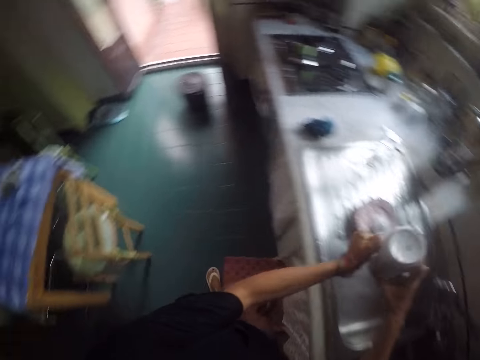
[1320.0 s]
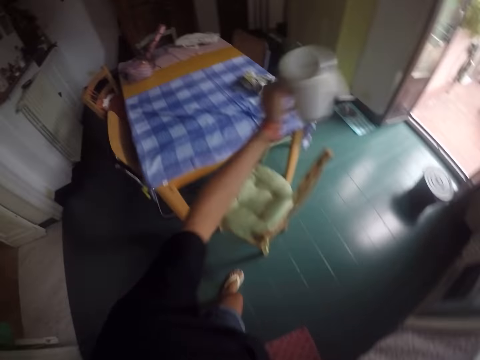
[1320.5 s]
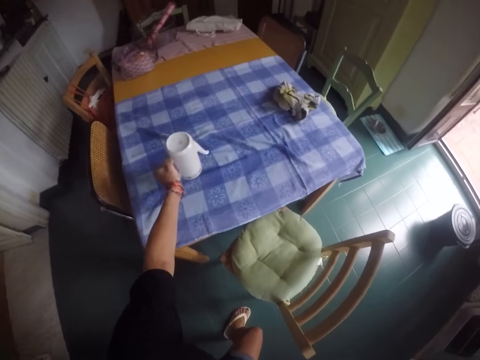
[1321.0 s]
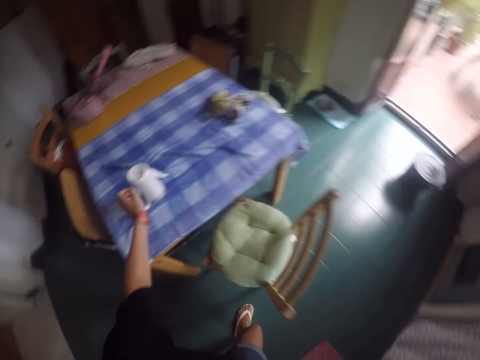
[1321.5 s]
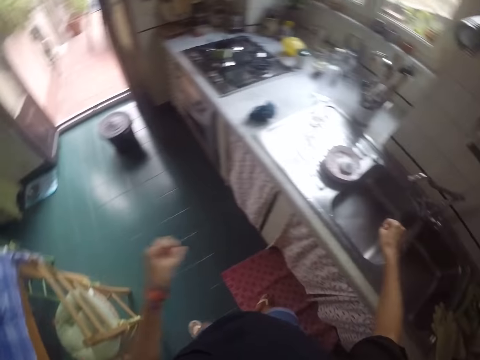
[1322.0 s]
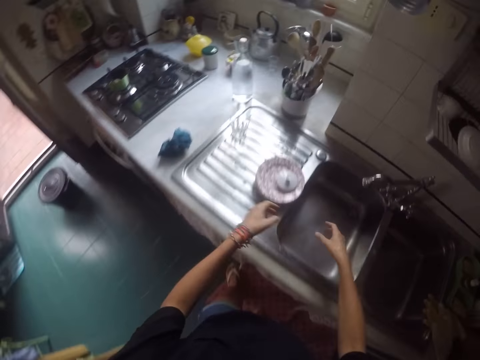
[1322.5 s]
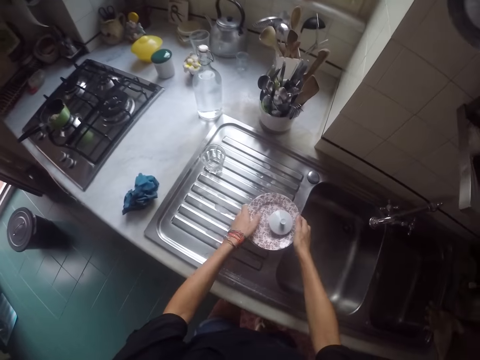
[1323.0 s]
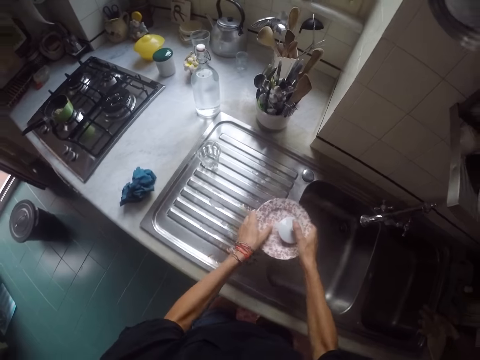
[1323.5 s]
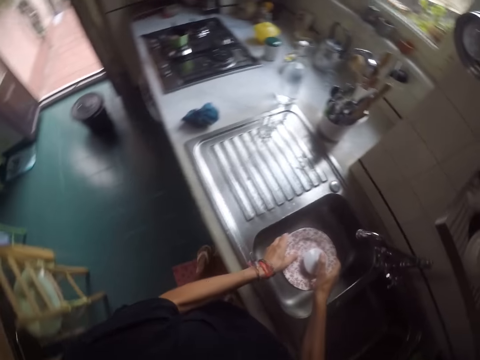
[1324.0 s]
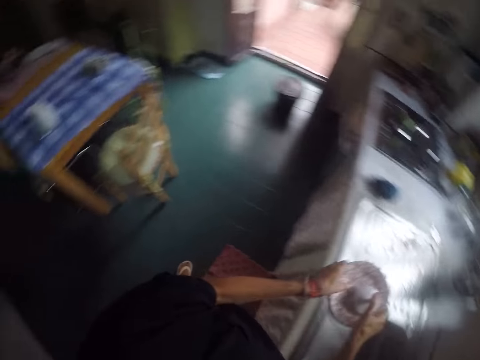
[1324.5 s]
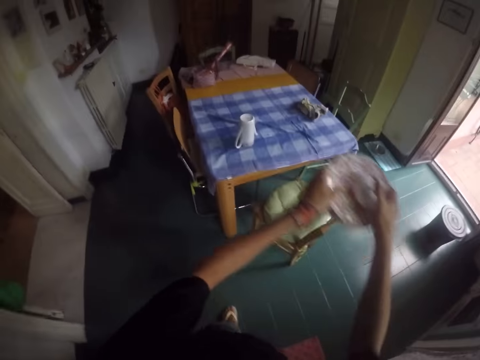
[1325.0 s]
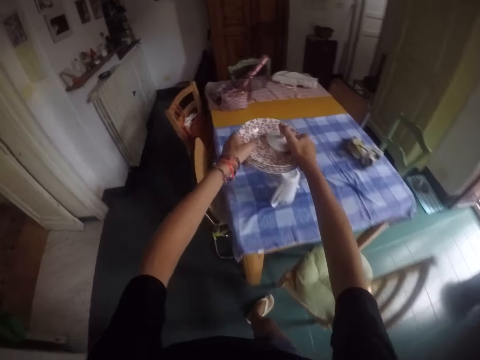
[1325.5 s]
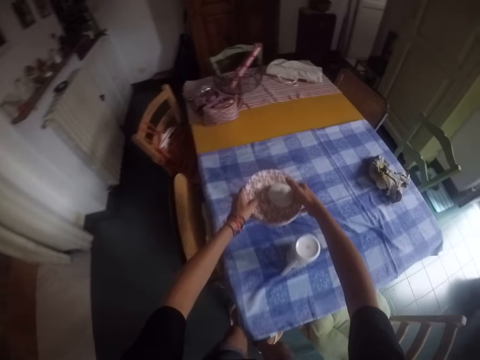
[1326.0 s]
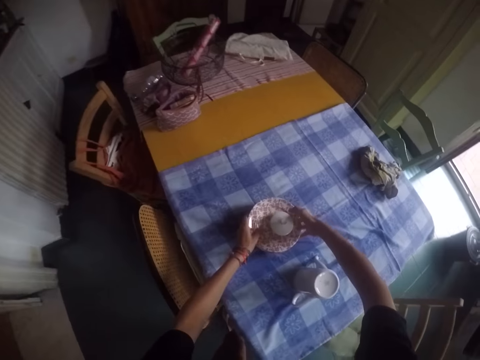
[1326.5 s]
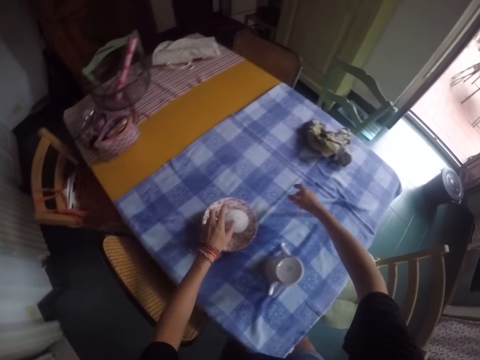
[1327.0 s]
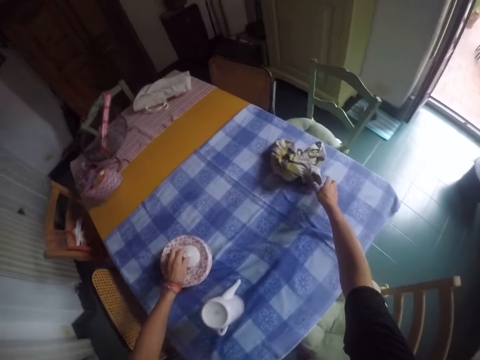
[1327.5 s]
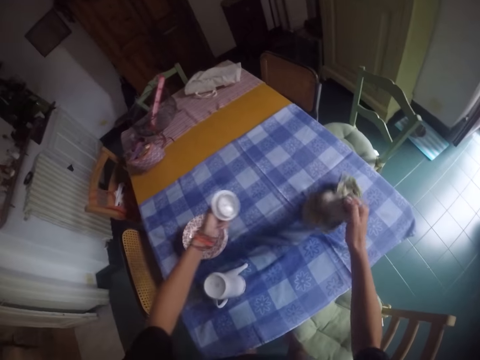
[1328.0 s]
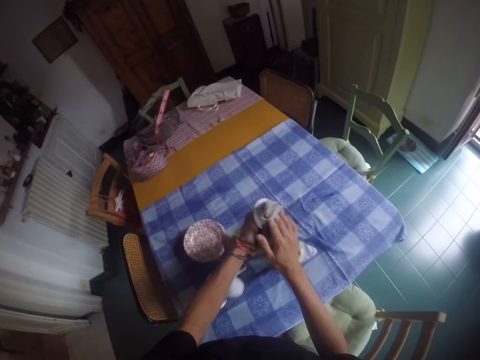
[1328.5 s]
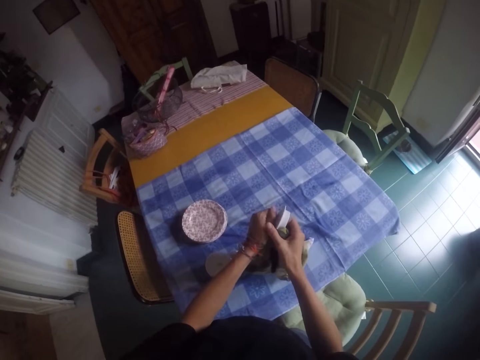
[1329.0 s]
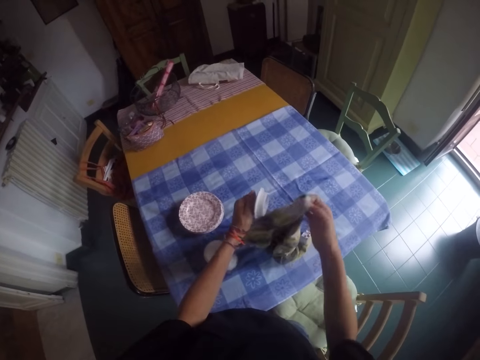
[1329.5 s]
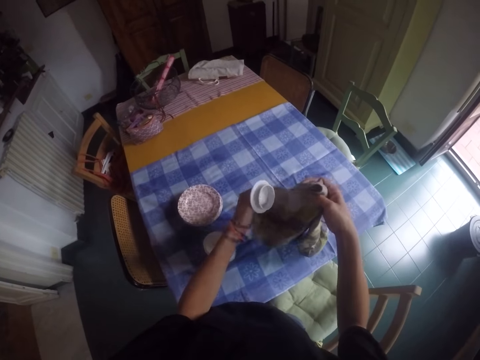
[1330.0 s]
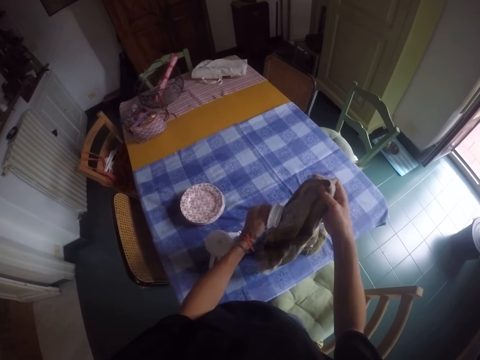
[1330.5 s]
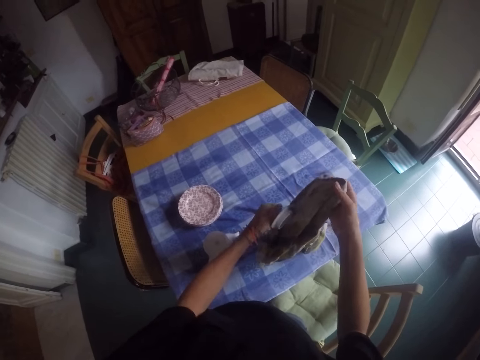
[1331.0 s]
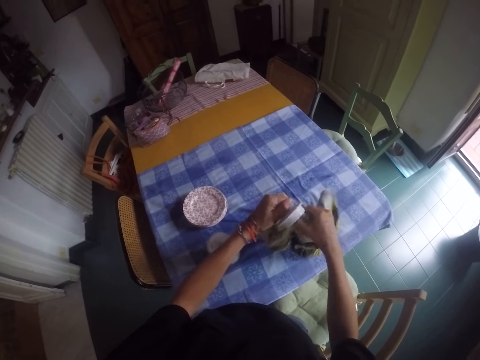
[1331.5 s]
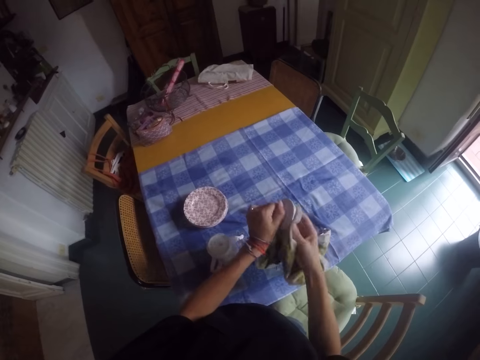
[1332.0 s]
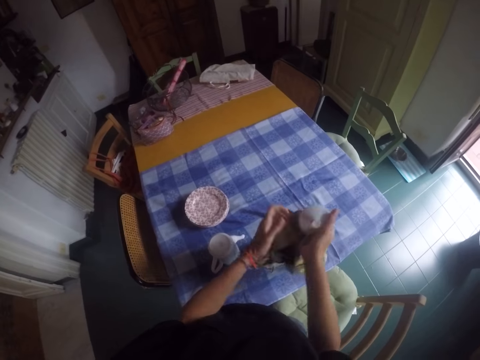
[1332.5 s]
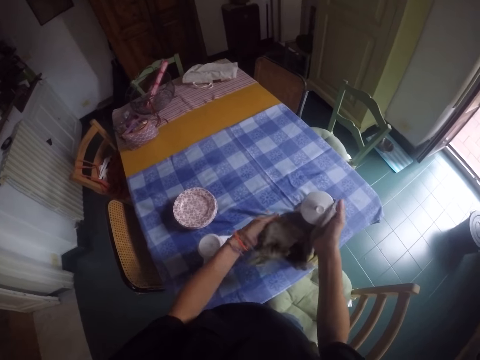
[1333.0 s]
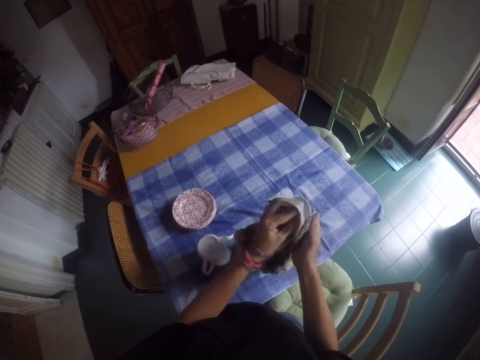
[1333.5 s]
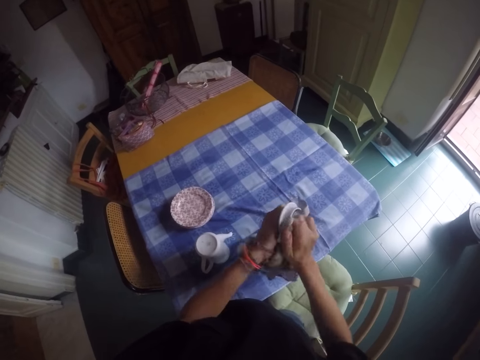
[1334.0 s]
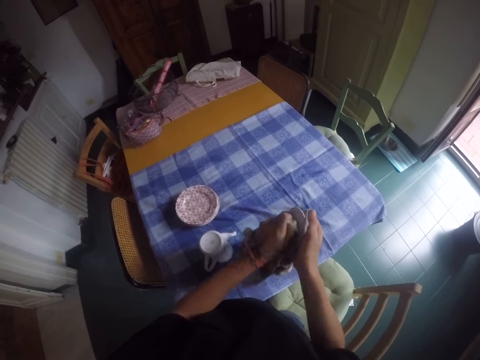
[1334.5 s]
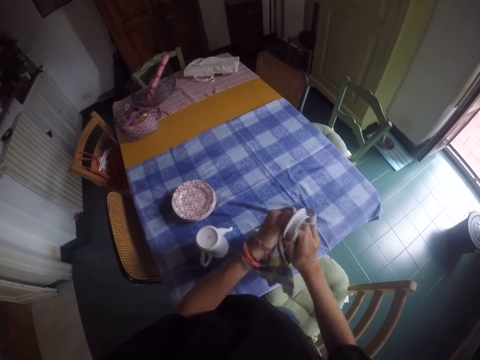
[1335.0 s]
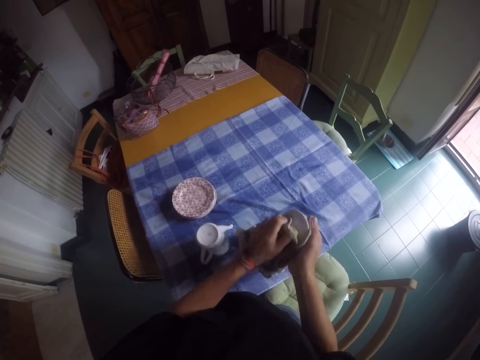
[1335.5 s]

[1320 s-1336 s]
The camera wearer drains the water from the jug. They move their hands. They place the jug on the table. They move their hands. They pick up the plates and the jug lid. They move the plates. They walk around the house. They place the plates and the jug lid on the table. They move their hands. They pick up the jug lid from the plates. They pick up a towel from the table. They wipe the jug lid using the towel. They hold the towel. They wipe the jug lid using the towel.

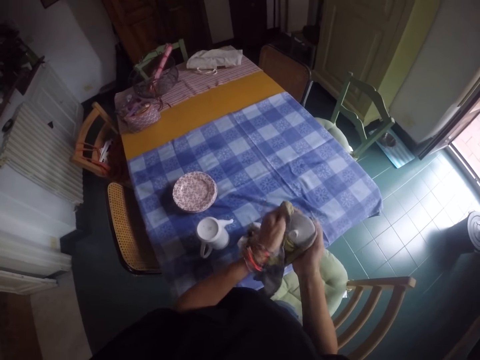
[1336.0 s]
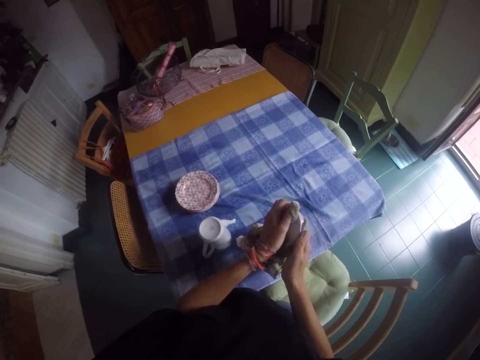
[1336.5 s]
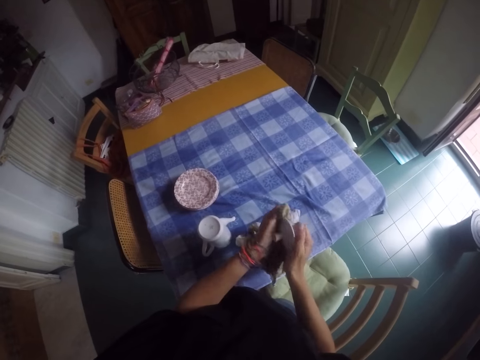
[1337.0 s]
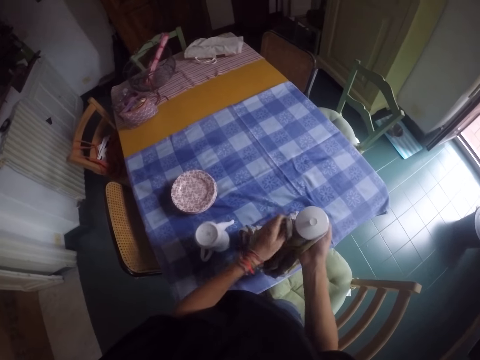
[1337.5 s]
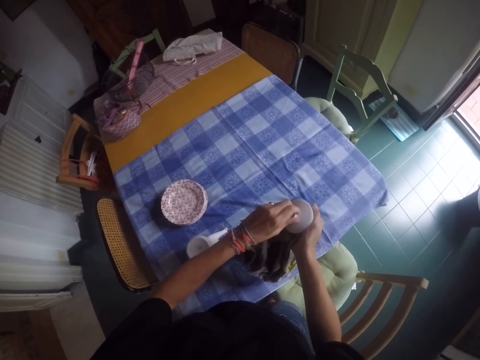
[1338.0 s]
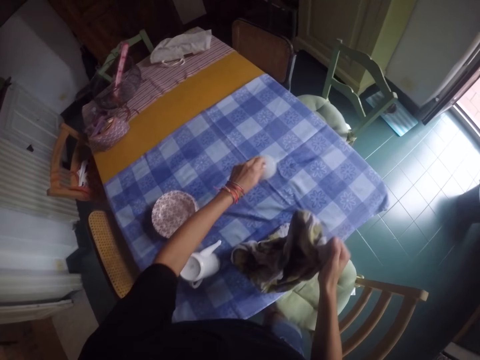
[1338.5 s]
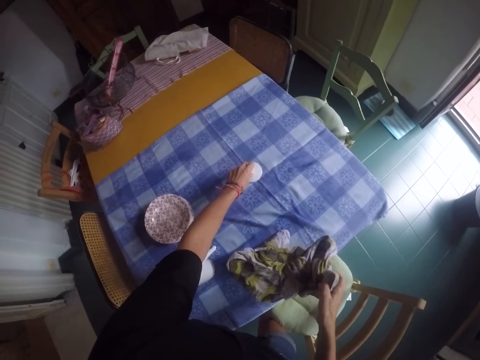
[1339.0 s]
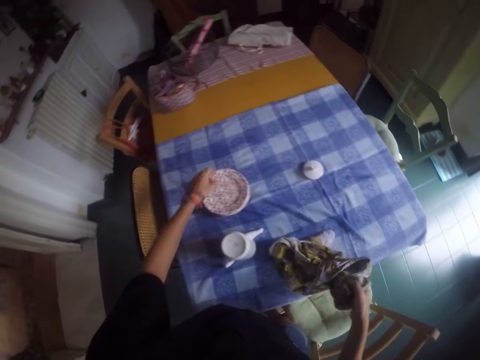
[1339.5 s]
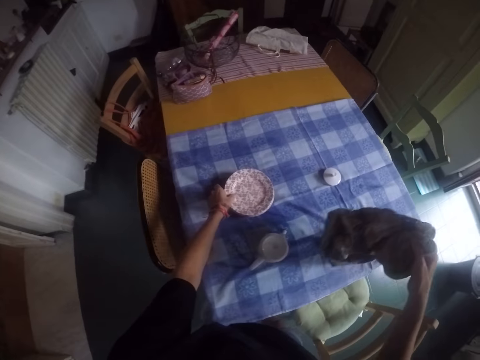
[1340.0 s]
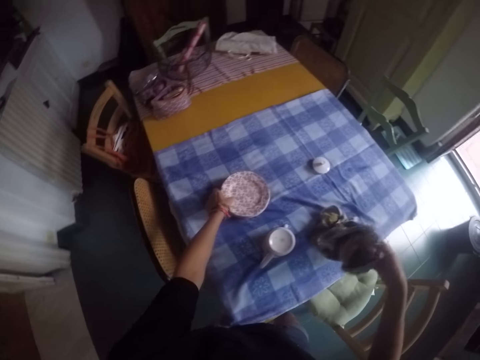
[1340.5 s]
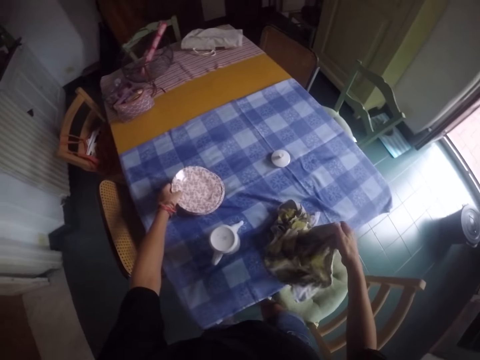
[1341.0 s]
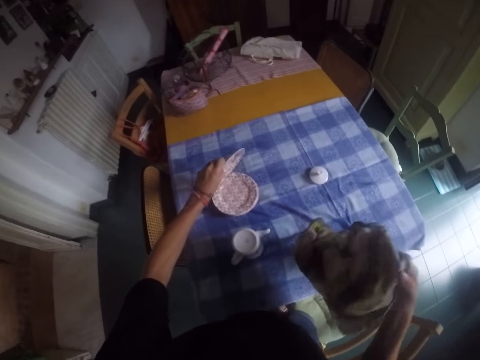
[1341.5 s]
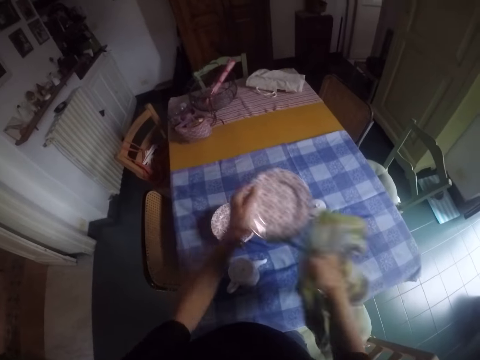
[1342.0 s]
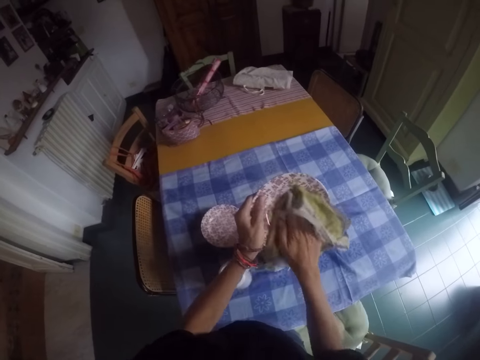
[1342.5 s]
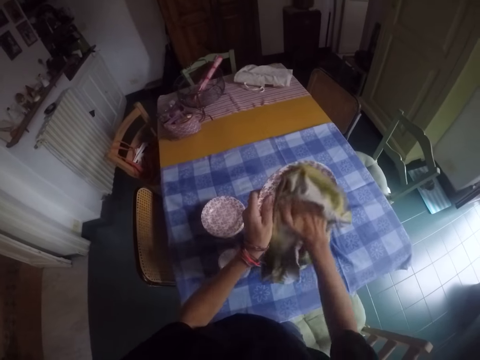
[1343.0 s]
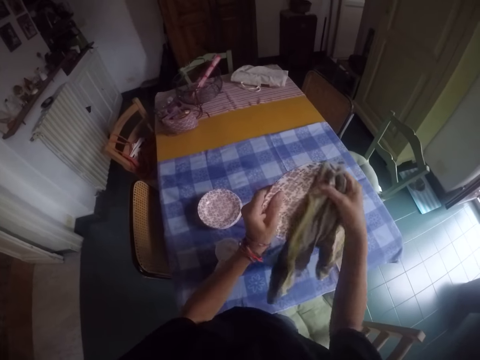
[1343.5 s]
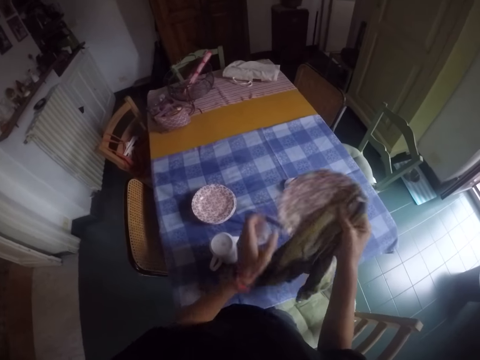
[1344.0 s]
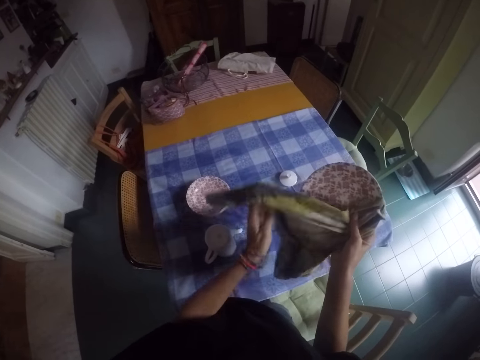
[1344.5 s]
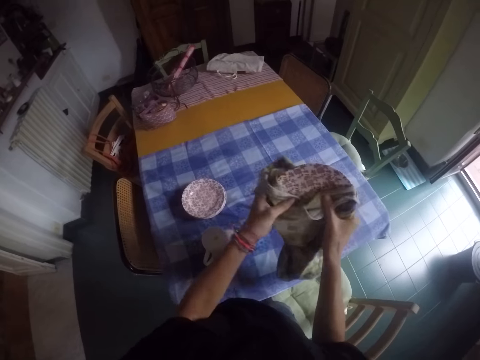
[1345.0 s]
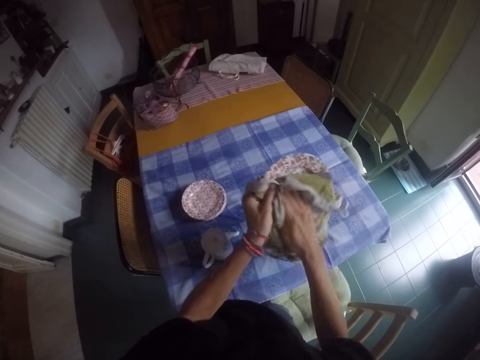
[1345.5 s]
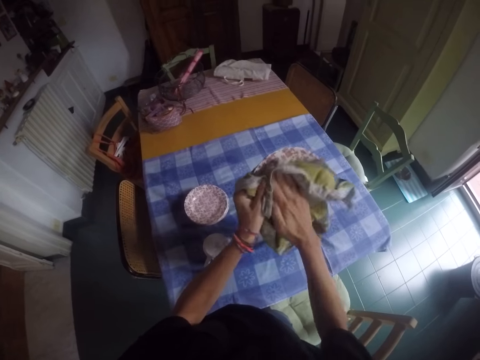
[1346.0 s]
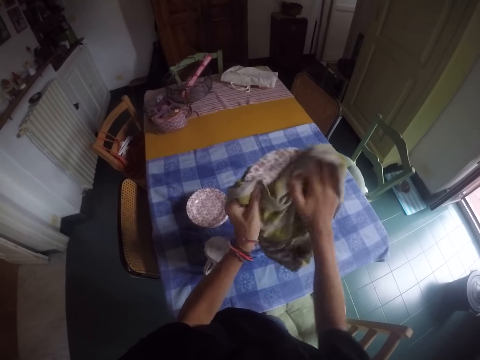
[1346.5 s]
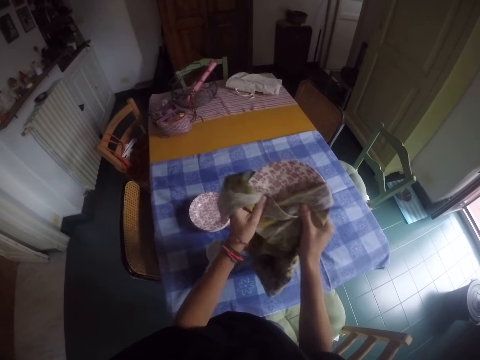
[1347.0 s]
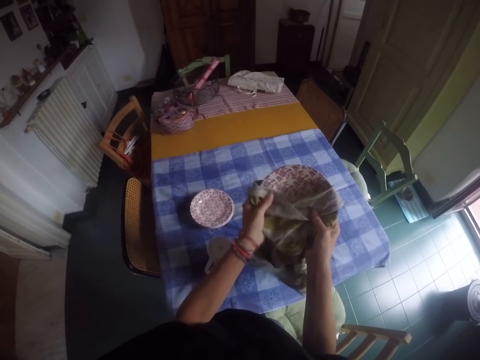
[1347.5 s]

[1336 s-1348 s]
The camera wearer places the jug lid on the table. They move their hands. They move the towel. They pick up a plate from the other plates. They wipe the plate using the towel.
